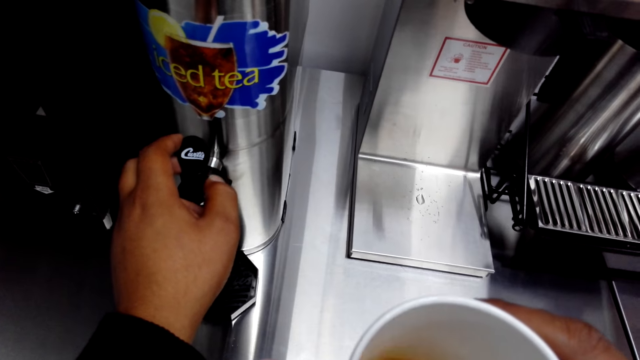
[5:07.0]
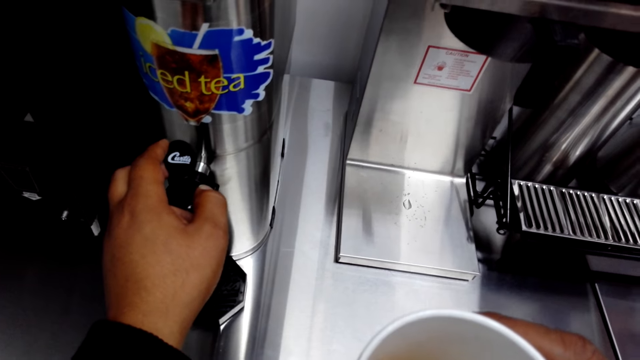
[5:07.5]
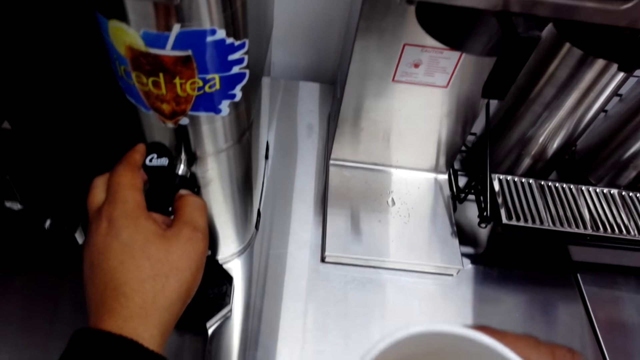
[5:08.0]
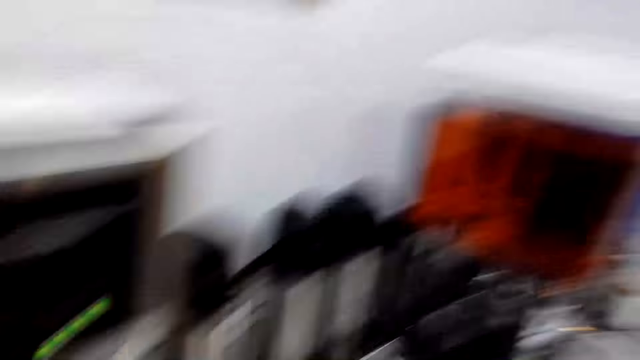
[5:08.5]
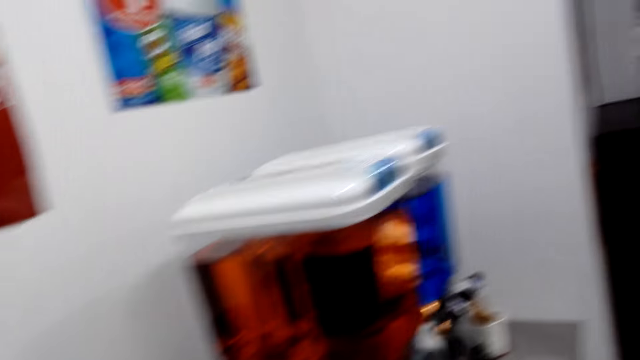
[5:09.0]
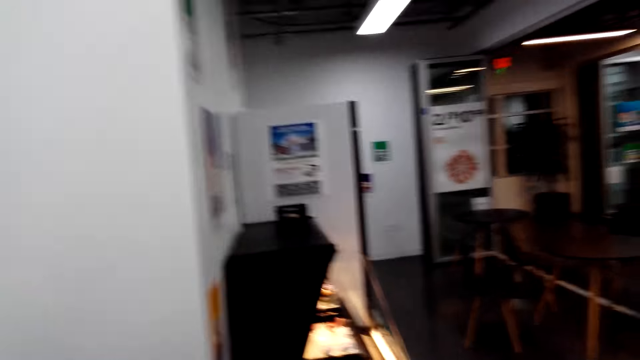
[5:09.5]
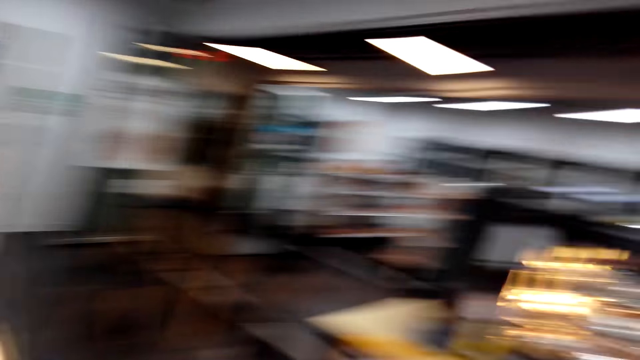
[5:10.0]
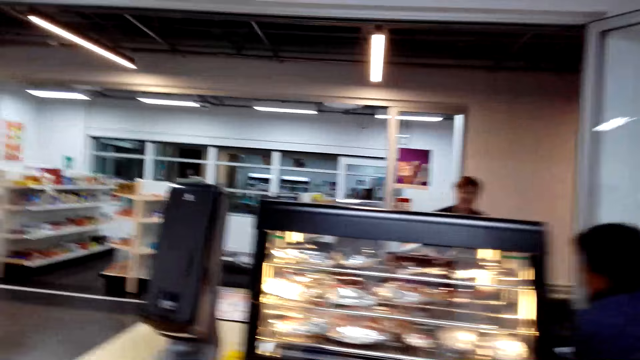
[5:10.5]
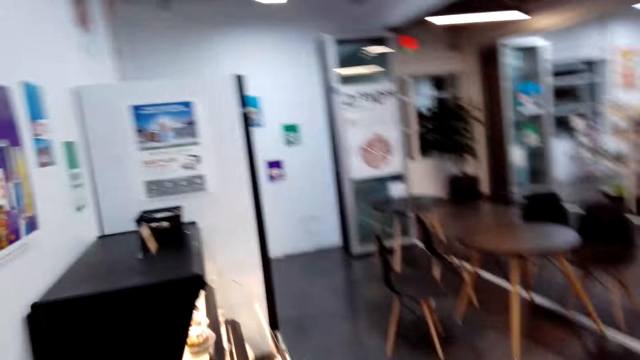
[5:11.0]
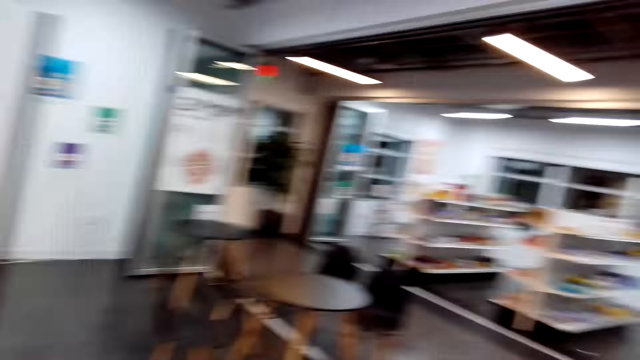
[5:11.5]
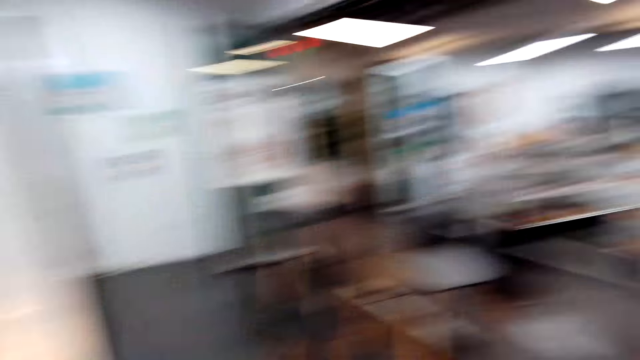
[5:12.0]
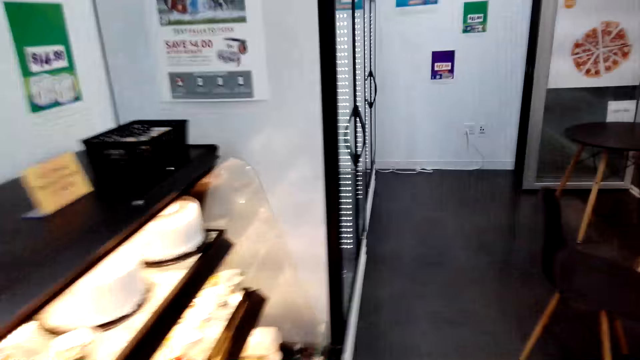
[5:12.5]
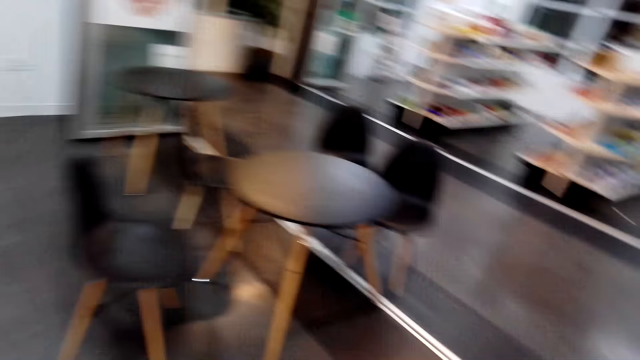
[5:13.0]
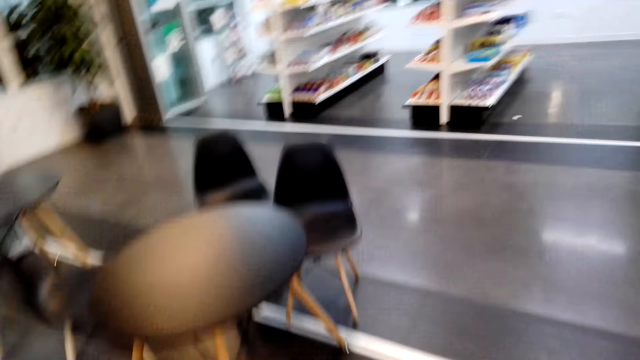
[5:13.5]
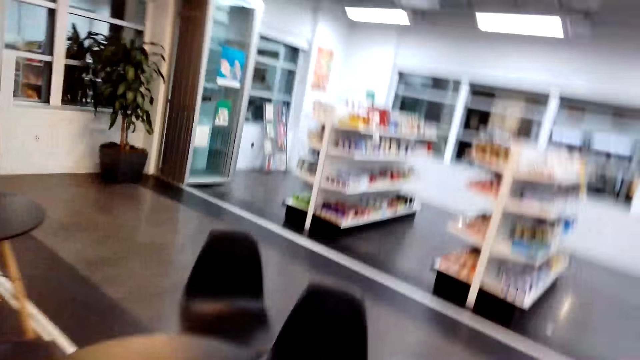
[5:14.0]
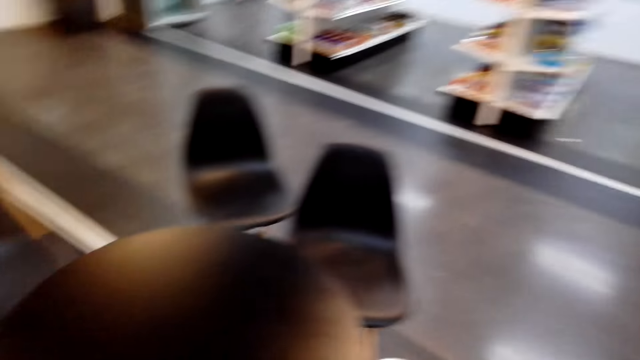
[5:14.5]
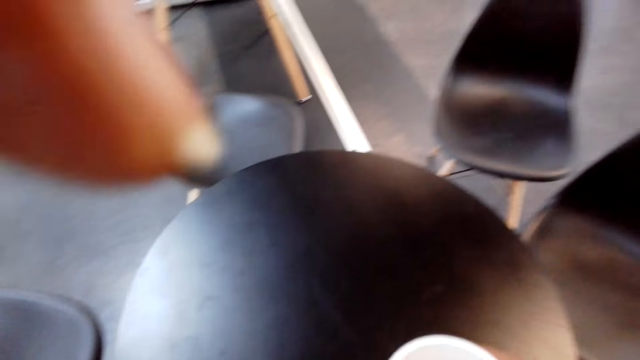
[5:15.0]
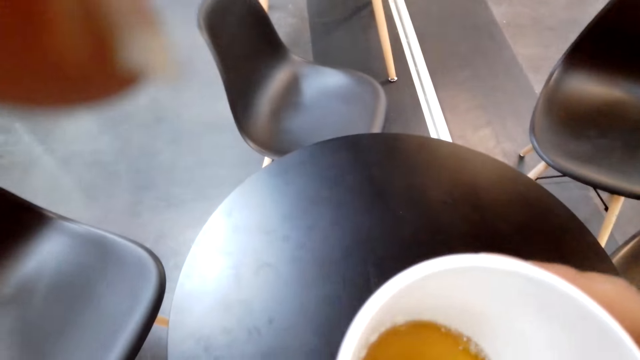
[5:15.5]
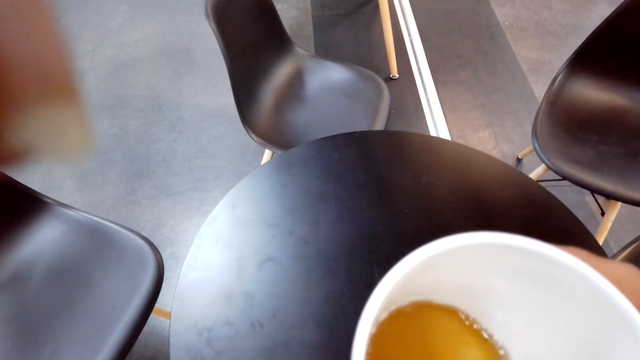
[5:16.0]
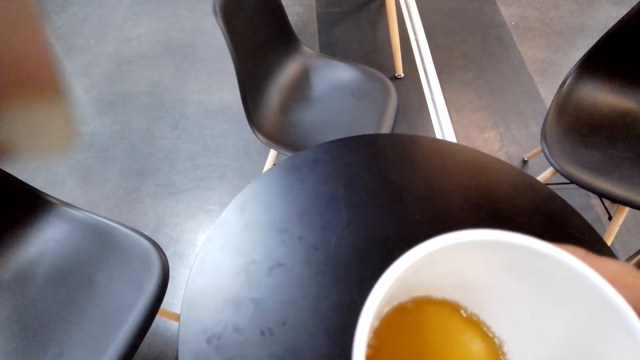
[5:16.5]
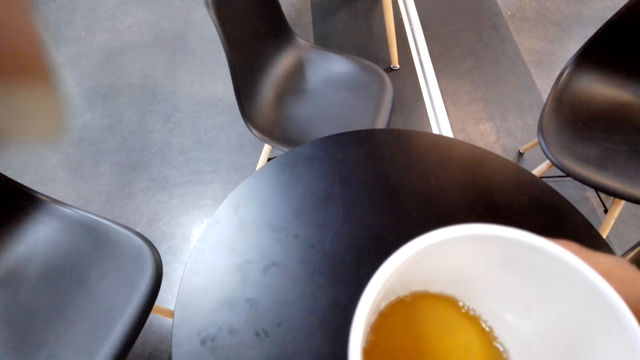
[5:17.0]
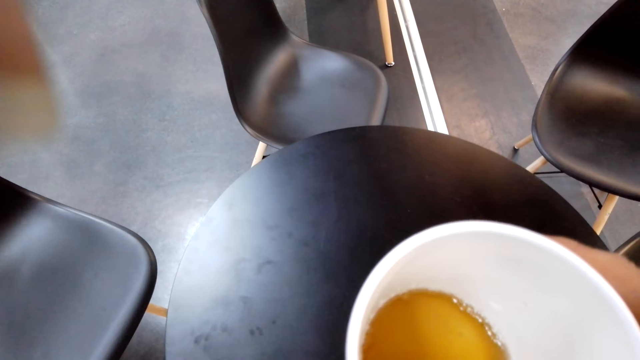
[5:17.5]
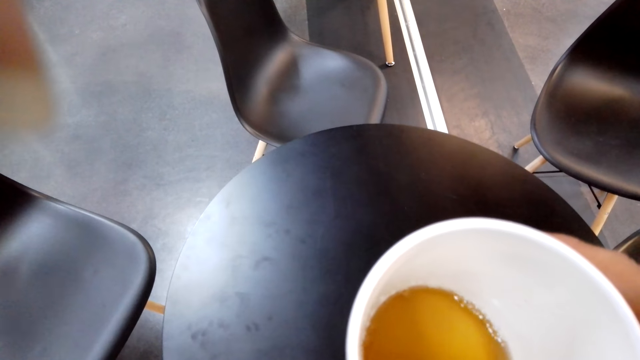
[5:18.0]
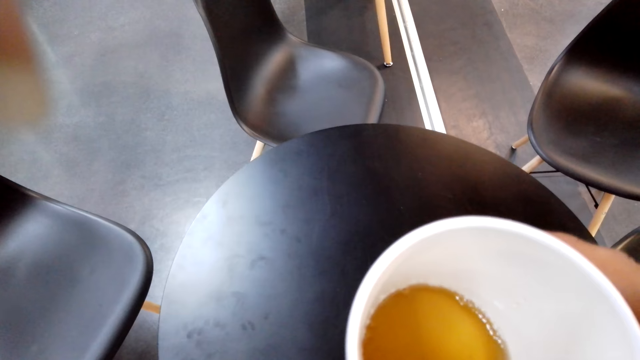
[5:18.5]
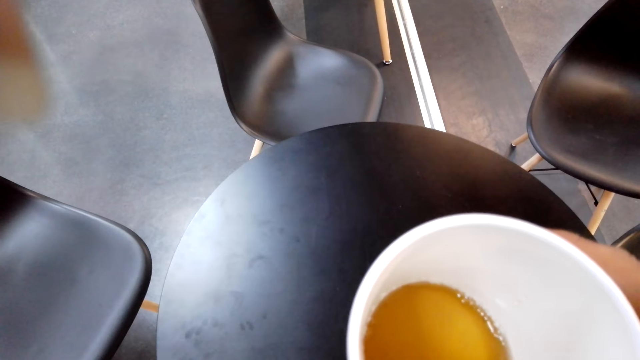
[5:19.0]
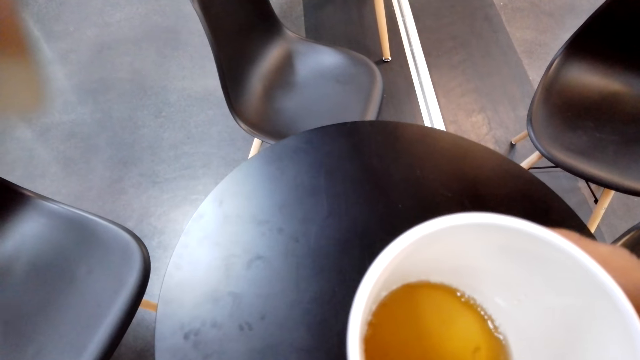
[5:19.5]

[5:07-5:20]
The camera wearer walks towards the table. They talk to a woman. They stare at the table.

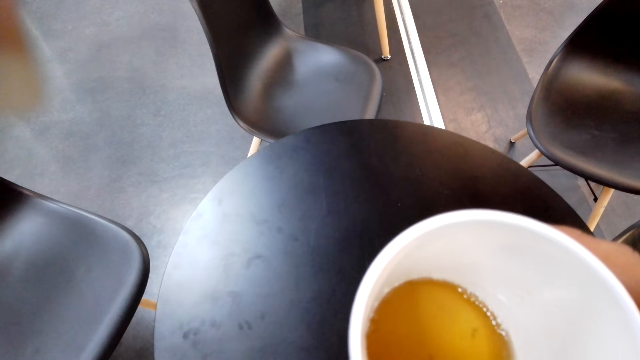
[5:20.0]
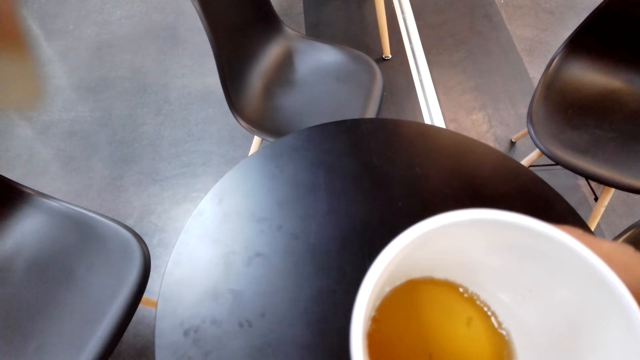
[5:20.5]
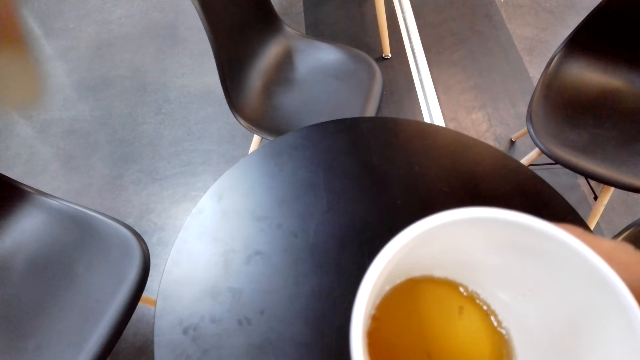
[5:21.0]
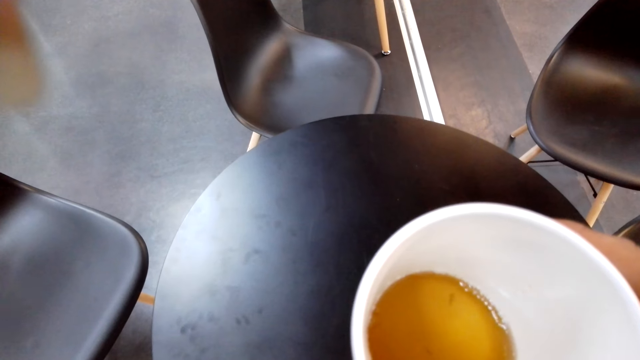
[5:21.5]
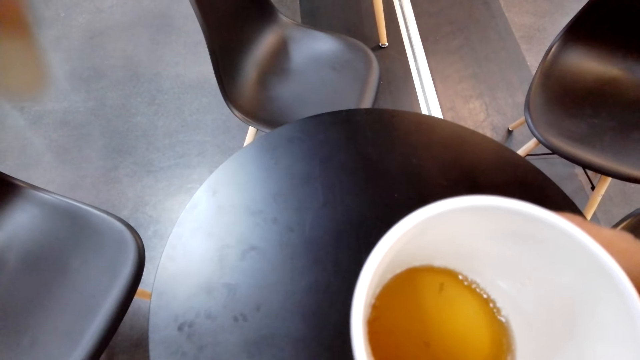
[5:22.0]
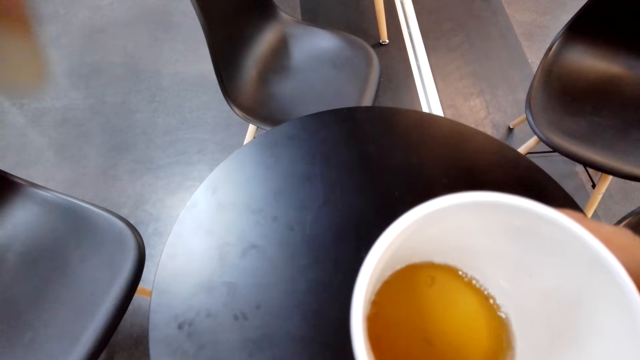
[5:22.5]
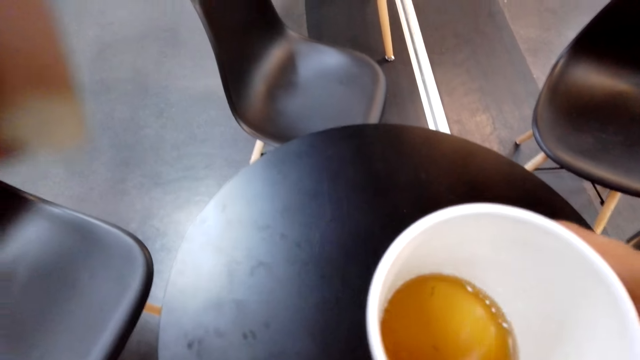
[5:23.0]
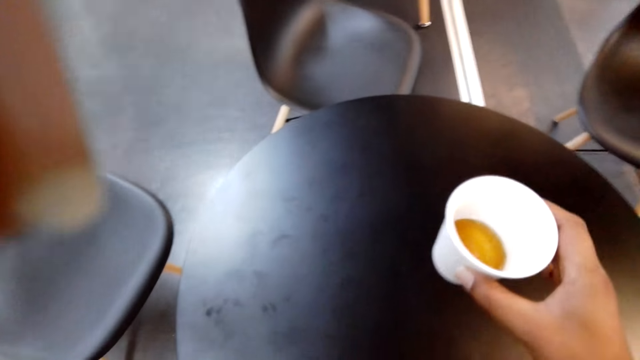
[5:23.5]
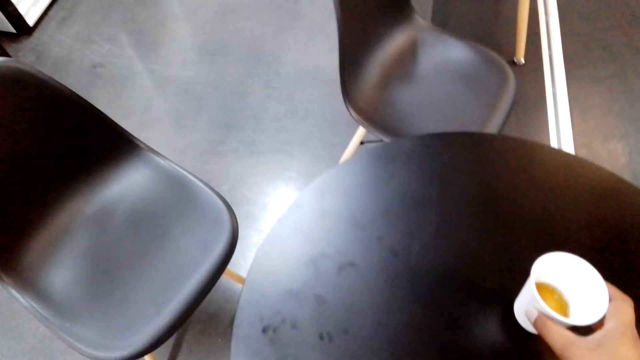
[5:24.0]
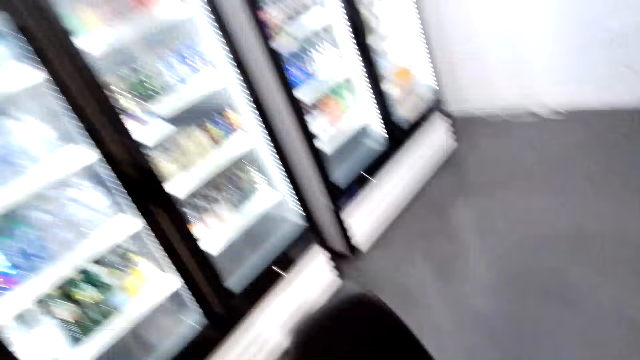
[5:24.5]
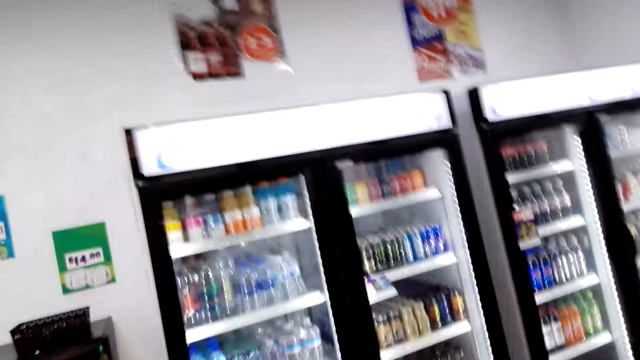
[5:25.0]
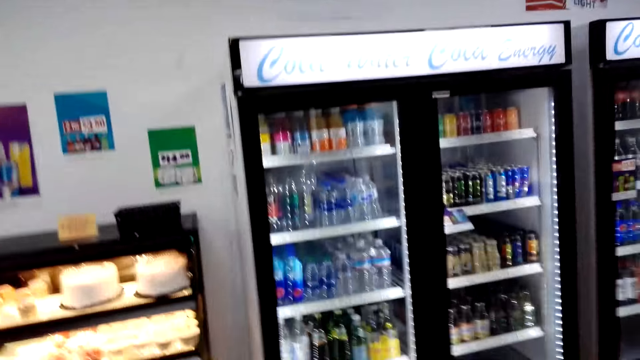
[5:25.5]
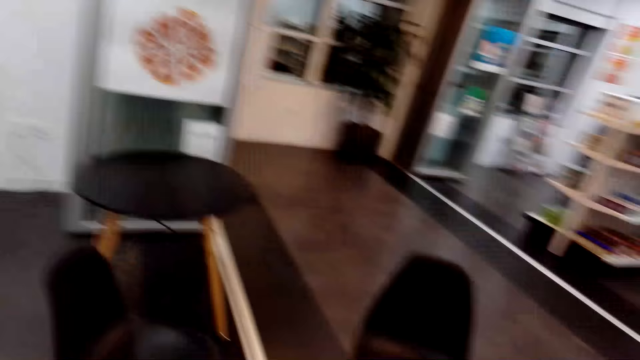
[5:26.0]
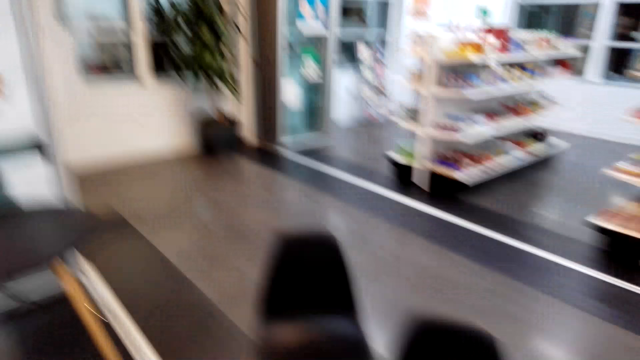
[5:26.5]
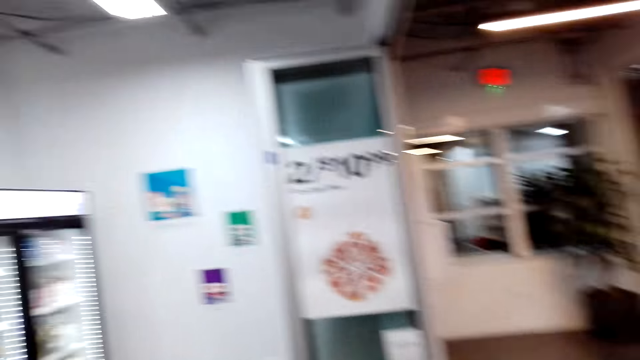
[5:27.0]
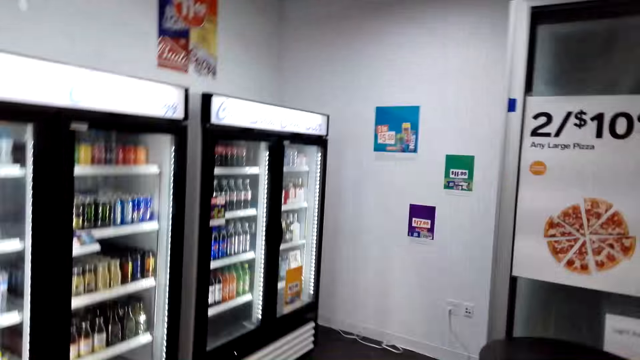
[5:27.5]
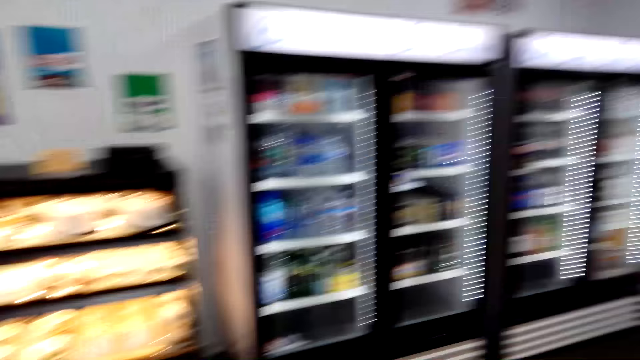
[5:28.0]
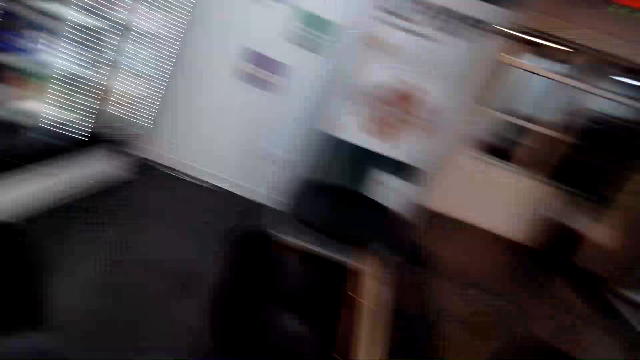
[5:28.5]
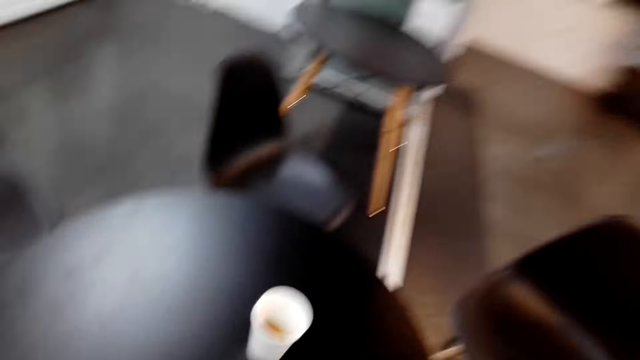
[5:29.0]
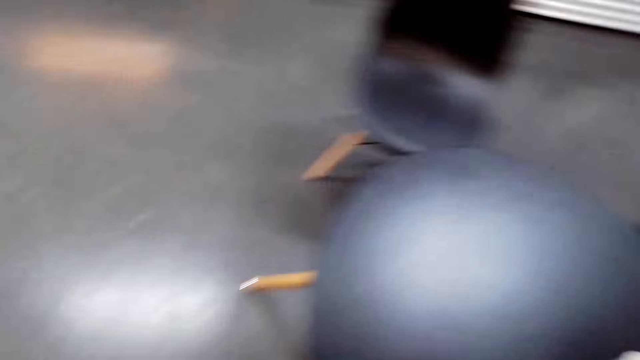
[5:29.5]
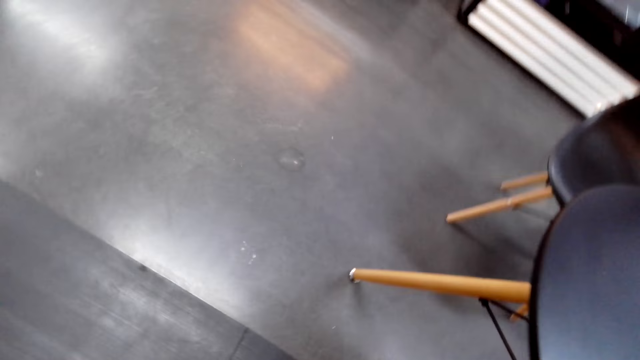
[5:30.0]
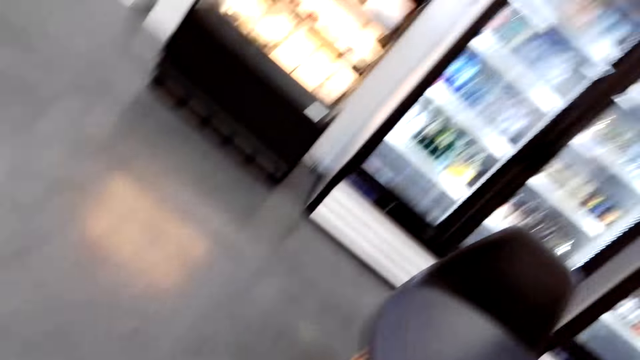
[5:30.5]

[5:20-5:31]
The camera wearer places the paper cup on the table. They look around. They sit on the chair.
